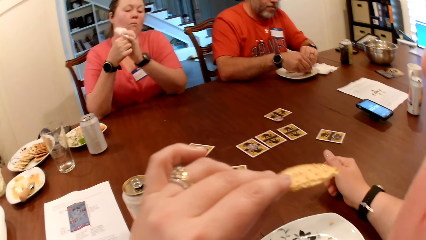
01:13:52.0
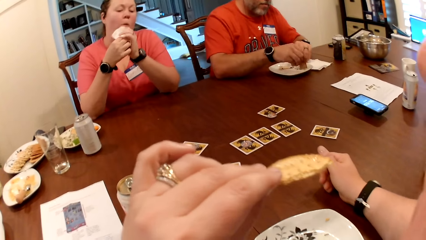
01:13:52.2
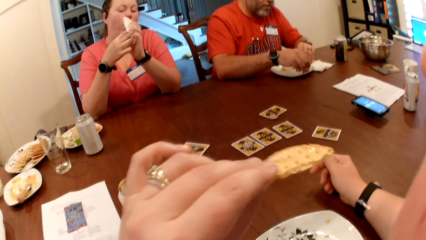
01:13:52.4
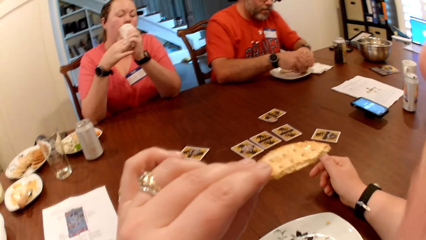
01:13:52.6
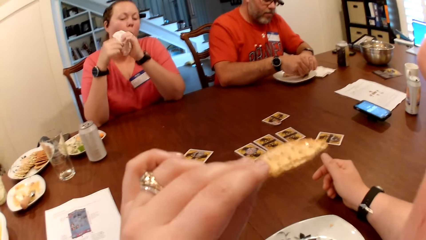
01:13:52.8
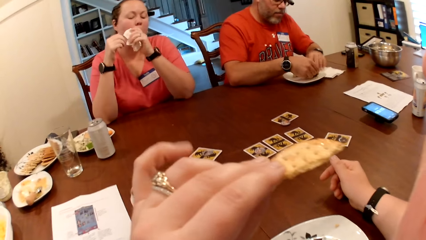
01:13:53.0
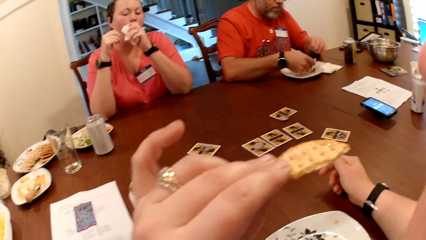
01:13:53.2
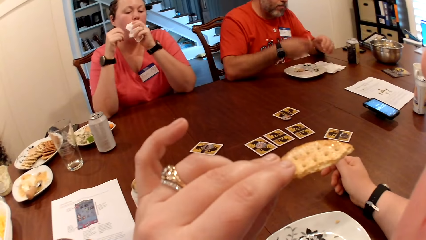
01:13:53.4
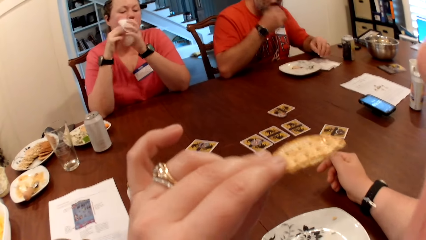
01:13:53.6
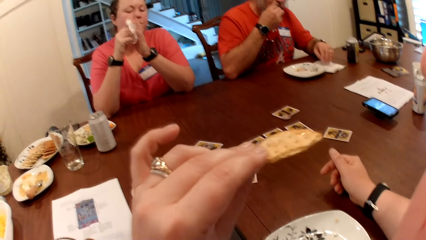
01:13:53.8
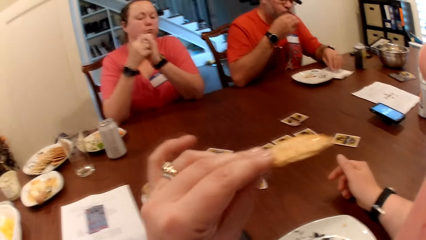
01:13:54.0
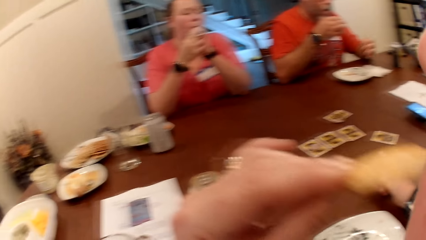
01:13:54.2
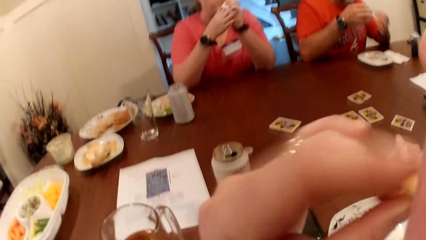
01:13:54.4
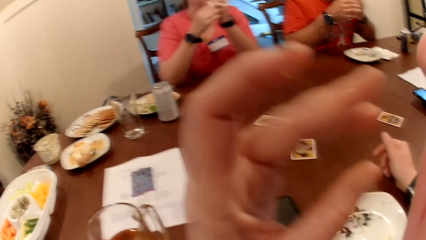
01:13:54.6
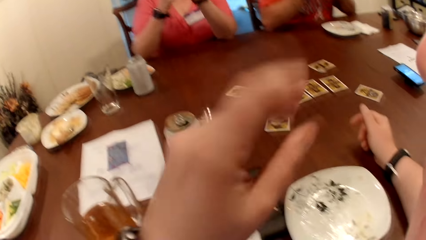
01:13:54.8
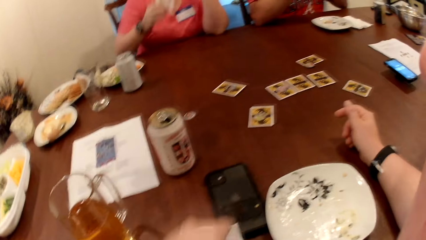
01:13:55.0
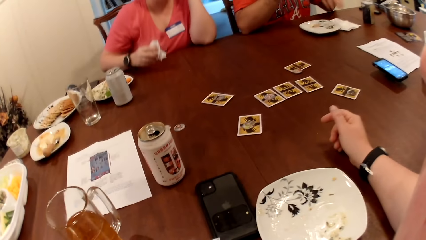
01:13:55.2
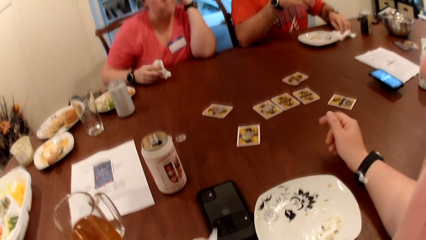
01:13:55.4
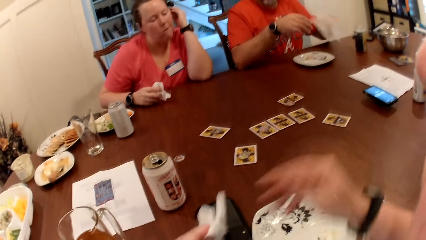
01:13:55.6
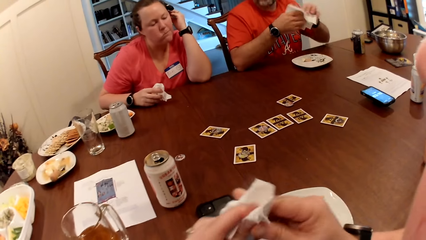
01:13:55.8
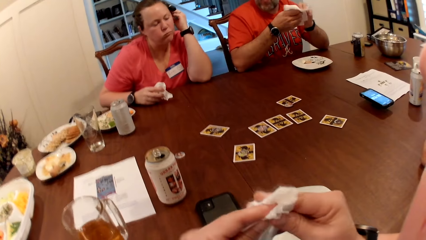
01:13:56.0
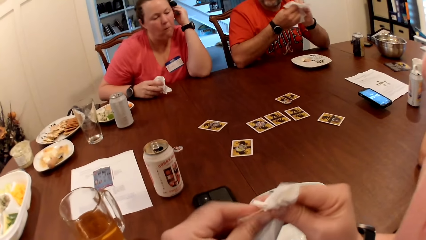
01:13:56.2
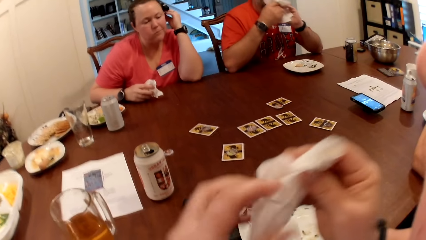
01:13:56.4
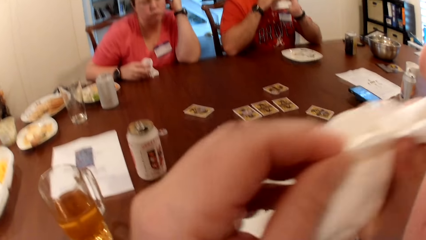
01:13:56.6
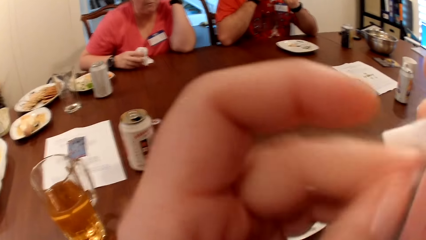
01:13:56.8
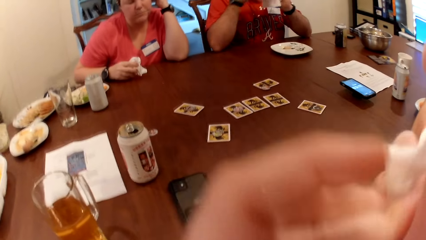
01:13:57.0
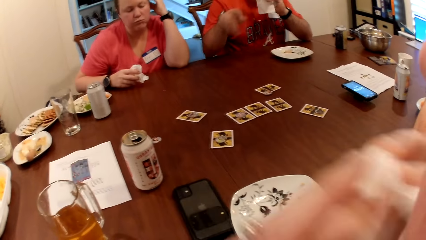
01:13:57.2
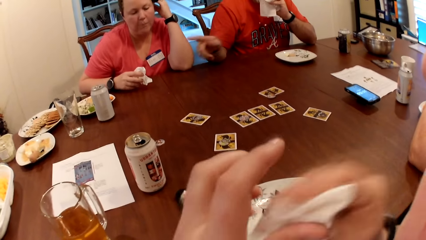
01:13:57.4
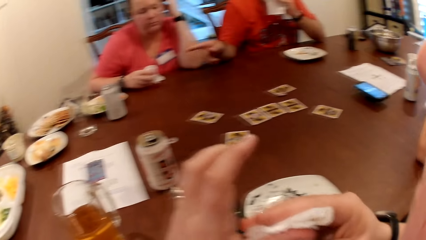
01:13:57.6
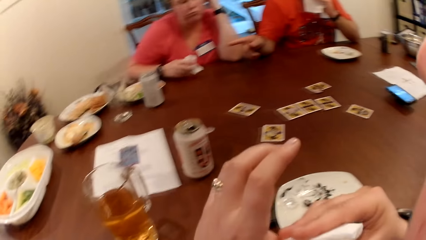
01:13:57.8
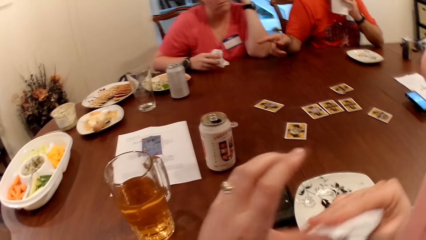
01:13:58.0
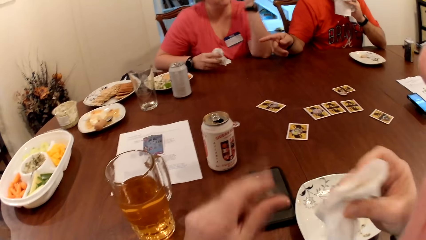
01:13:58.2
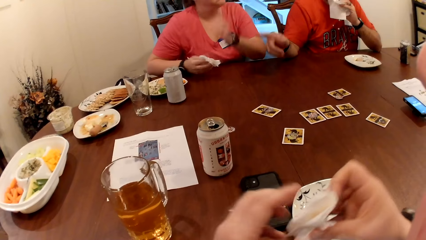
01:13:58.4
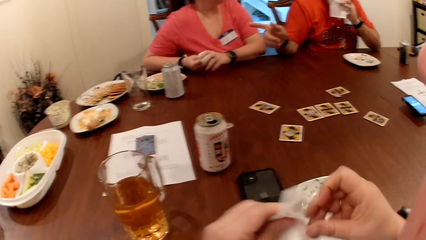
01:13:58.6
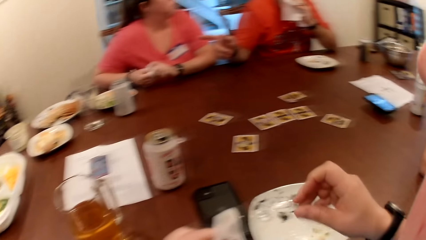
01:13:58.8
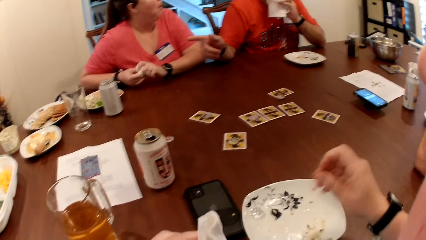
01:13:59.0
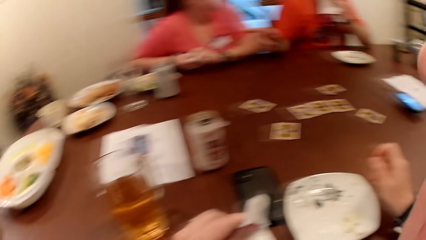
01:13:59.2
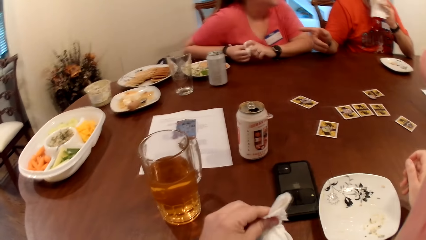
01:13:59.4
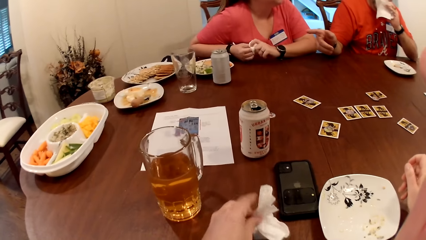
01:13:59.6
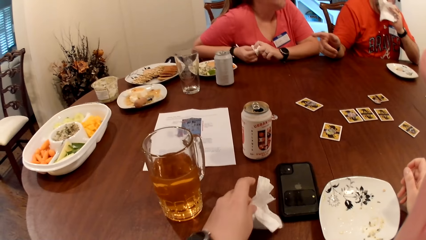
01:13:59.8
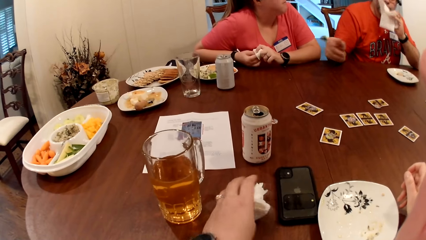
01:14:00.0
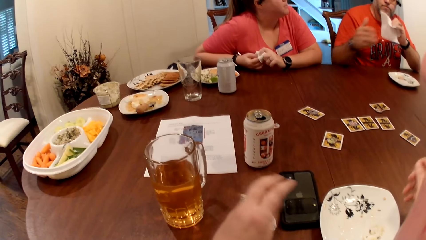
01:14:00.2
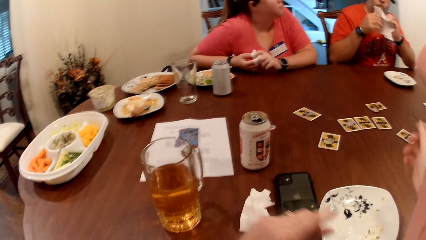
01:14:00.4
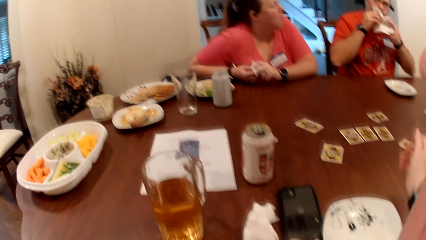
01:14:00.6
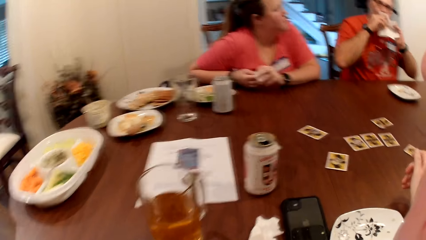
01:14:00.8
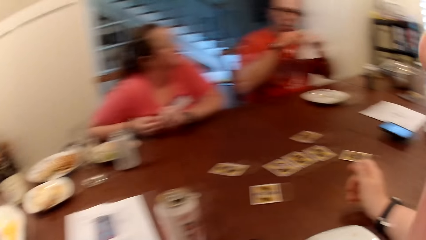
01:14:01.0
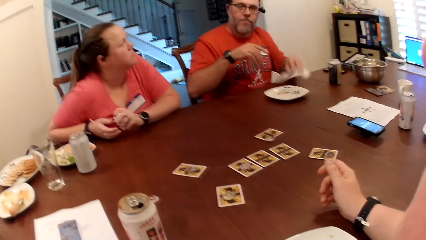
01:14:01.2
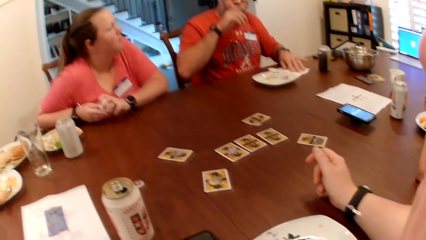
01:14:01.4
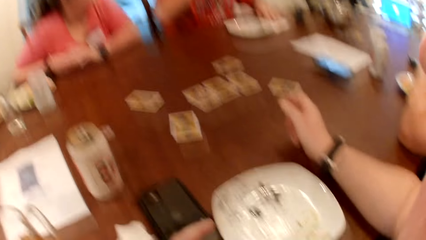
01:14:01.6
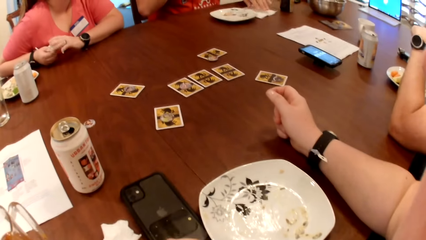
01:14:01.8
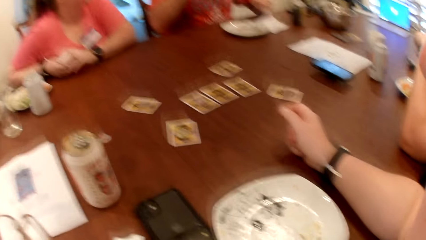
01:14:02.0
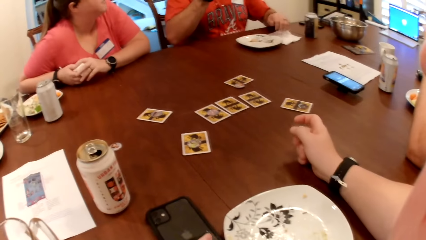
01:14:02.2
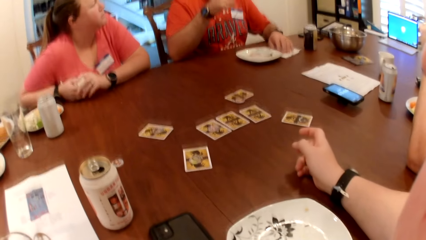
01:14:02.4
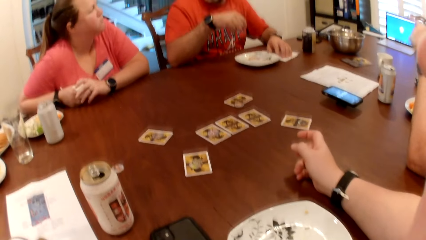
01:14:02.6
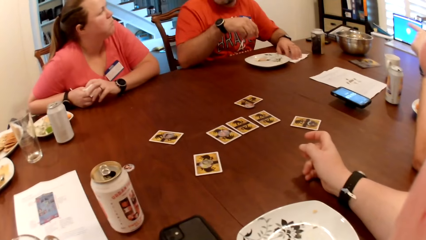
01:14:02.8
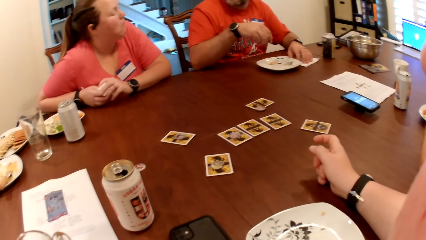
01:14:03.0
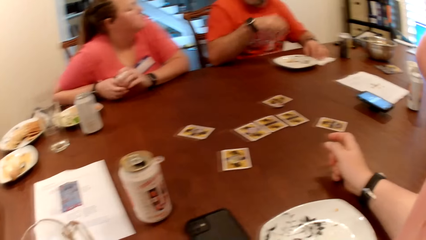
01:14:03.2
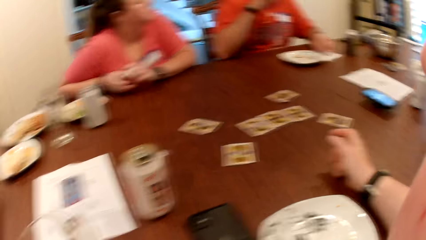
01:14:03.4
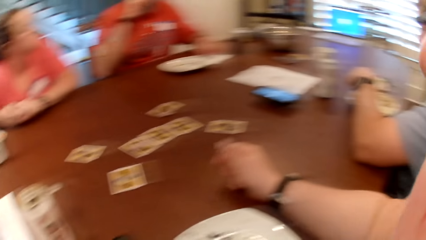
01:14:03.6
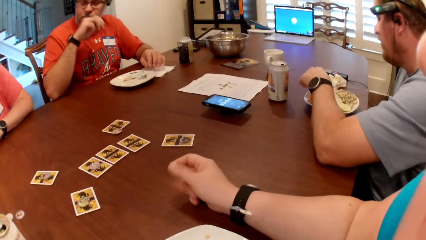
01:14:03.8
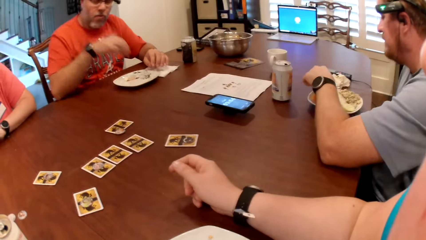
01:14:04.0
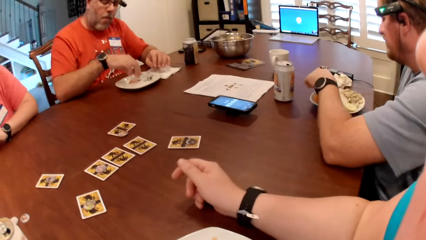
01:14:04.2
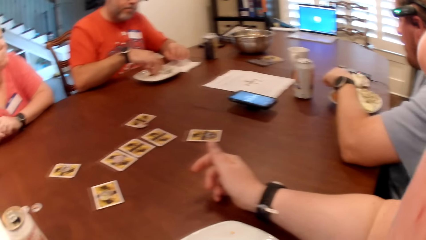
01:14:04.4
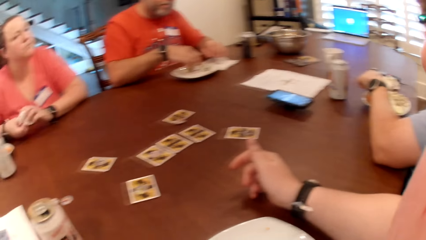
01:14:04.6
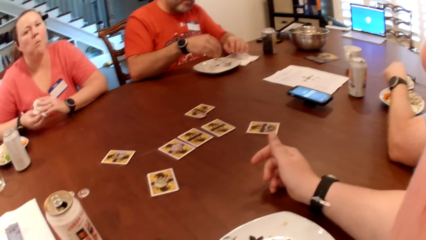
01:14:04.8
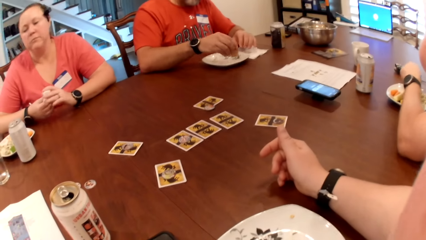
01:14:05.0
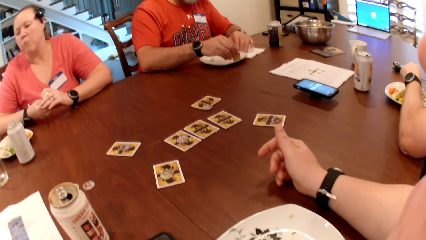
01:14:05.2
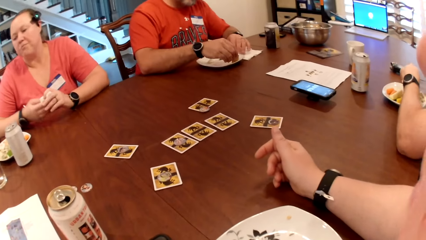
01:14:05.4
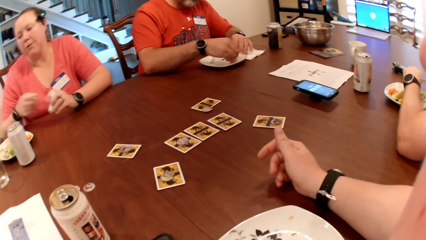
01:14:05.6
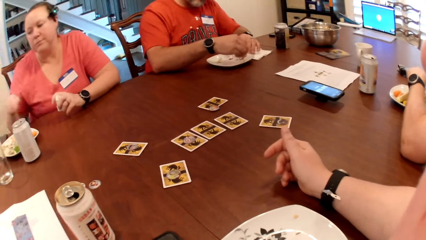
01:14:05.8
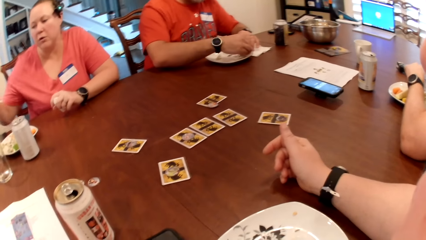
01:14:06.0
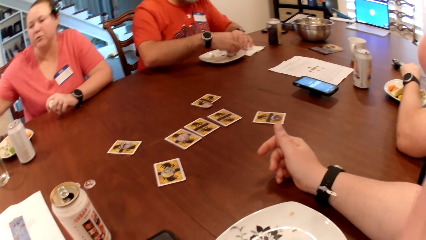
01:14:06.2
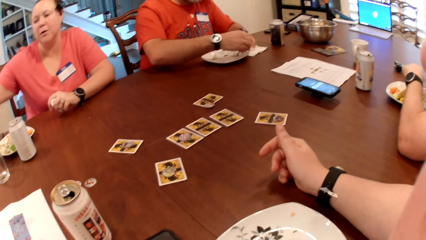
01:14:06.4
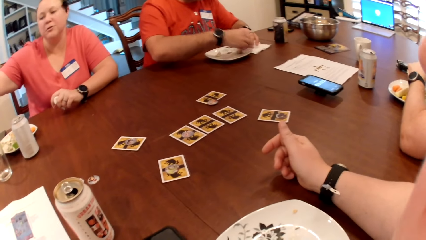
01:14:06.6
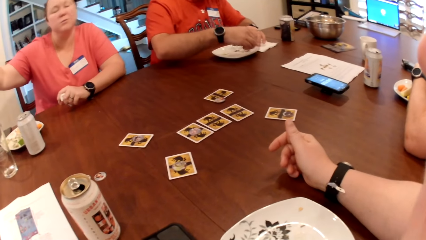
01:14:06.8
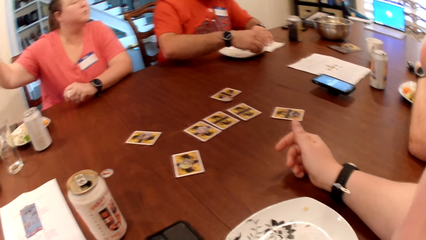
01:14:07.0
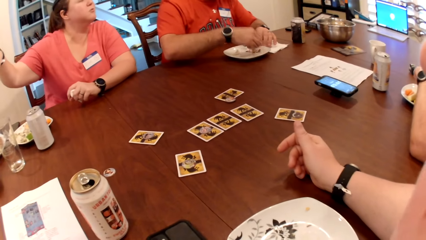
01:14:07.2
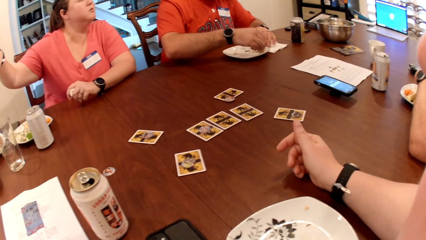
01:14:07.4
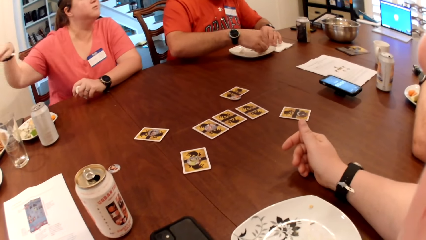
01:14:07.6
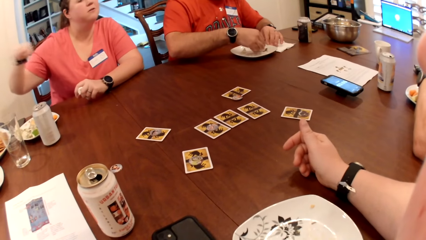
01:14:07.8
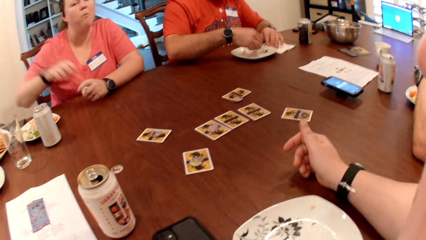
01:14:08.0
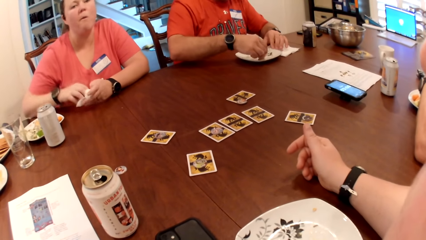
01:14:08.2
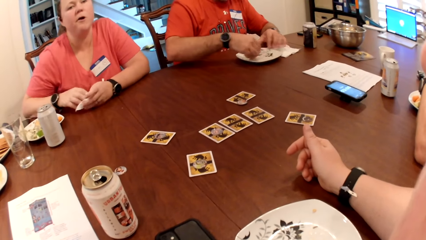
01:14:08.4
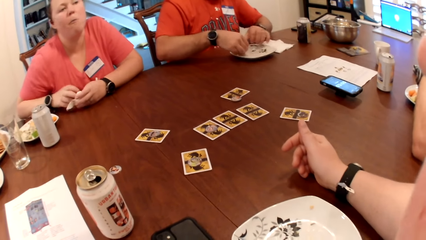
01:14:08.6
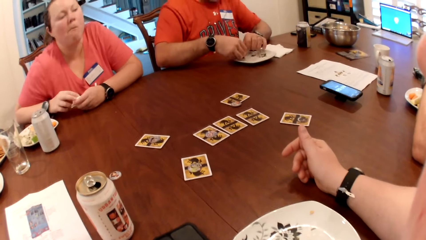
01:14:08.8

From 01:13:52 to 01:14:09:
The man eats the food with his right hand. The camera wearer eats the biscuit with her left hand. The man picks the paper towel from the table with his left hand. The camera wearer picks a tissue or paper towel. The man cleans both hands with the paper towel. The camera wearer cleans both hands with the paper towel. She cleans her mouth with the paper towel in both hands. A woman cleans both hands with the paper towel. The camera wearer places down the tissue. The man drops the paper towel on the table with his left hand. The camera wearer stares around. The man picks his food from the plate on the table with his right hand. Another man picks his food from the plate on the table with his left hand.
